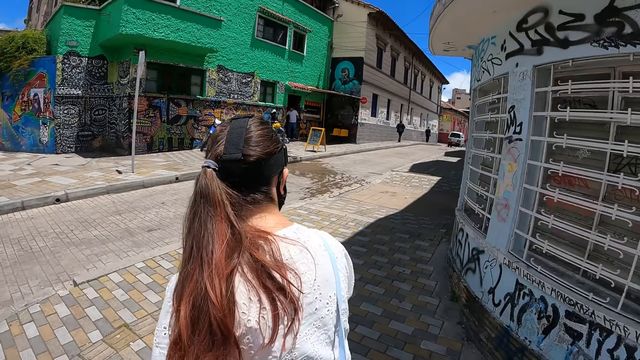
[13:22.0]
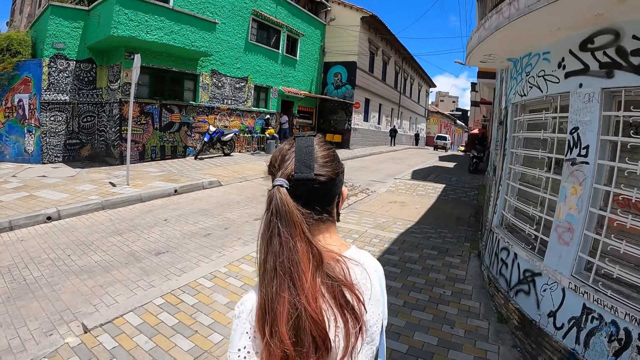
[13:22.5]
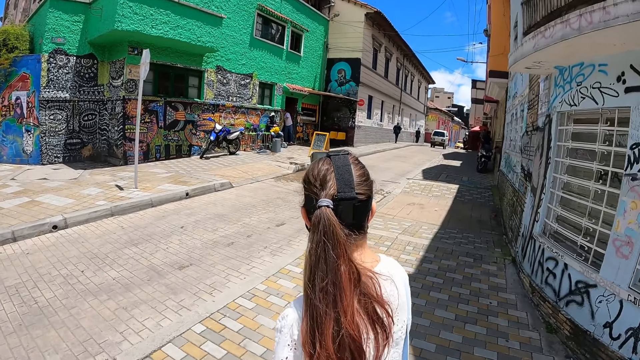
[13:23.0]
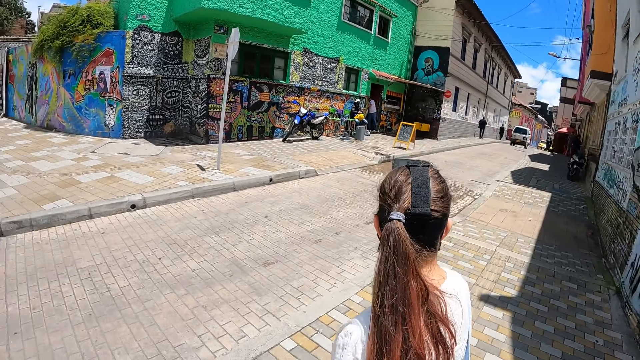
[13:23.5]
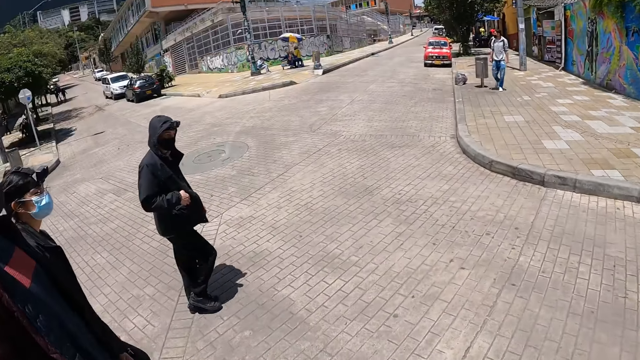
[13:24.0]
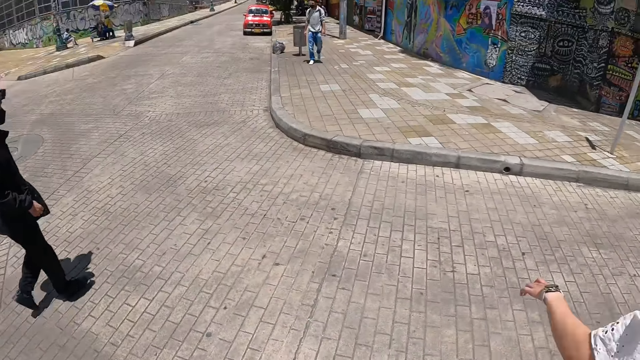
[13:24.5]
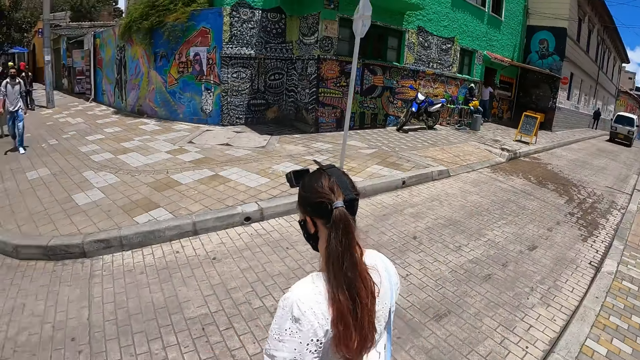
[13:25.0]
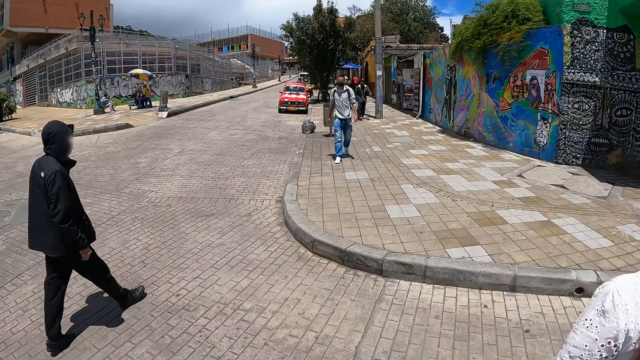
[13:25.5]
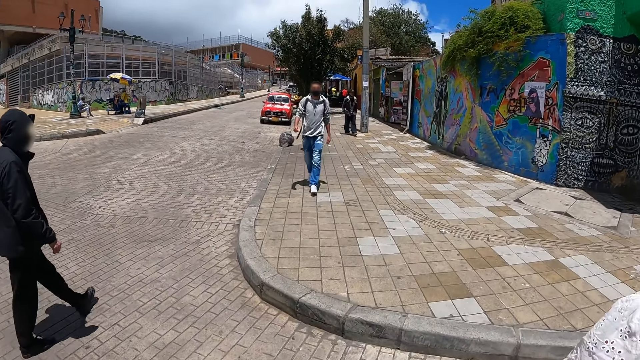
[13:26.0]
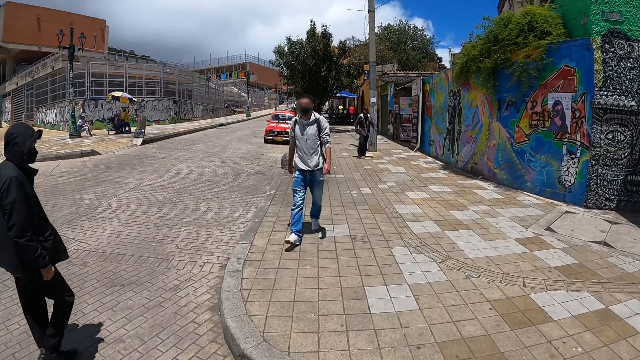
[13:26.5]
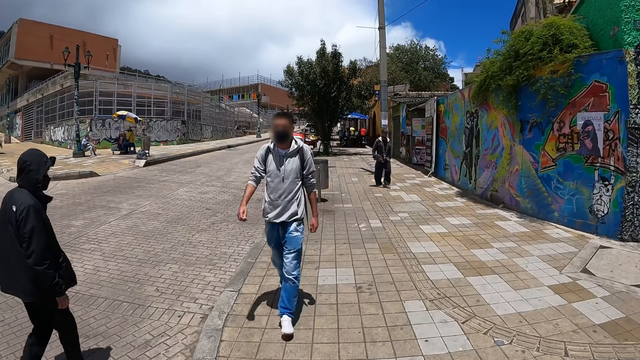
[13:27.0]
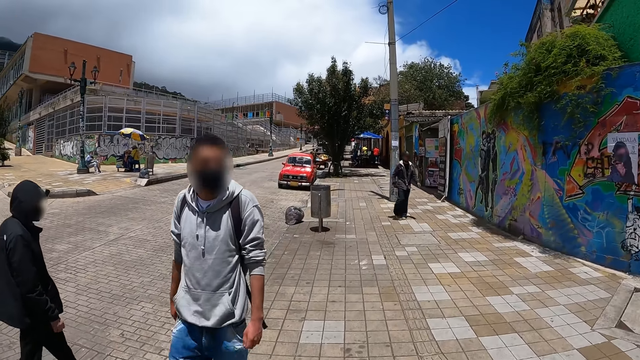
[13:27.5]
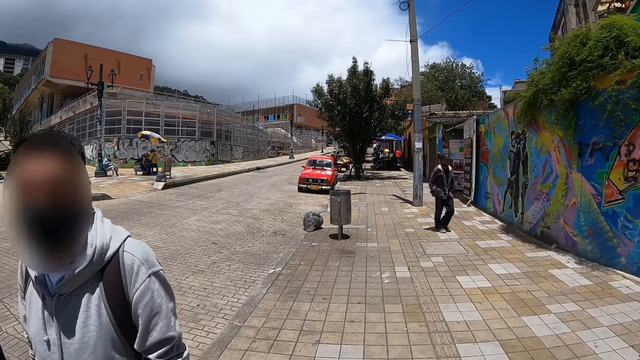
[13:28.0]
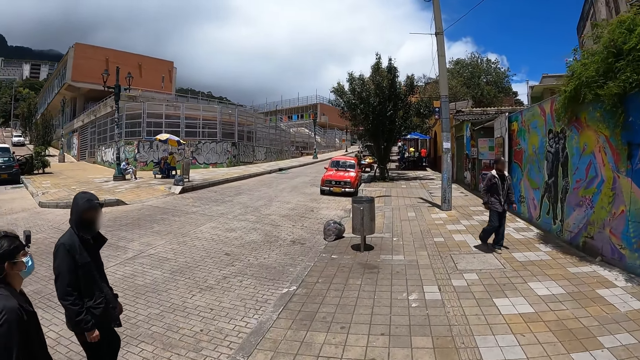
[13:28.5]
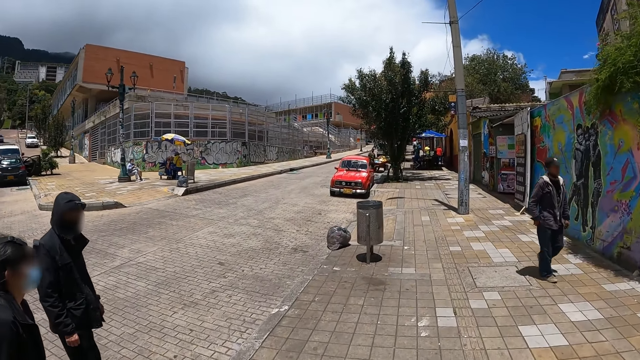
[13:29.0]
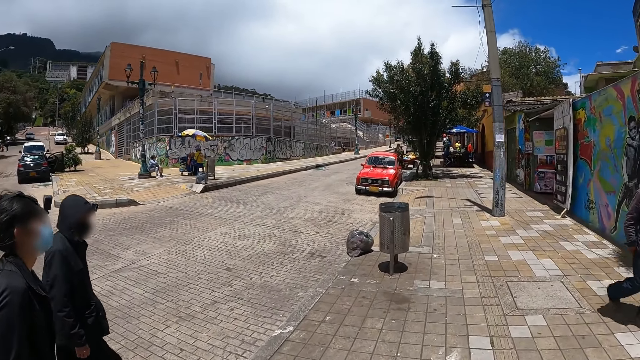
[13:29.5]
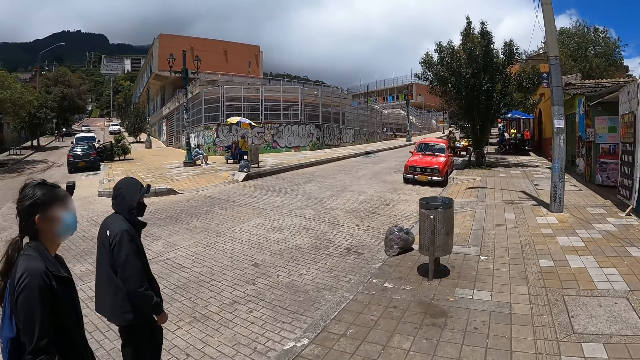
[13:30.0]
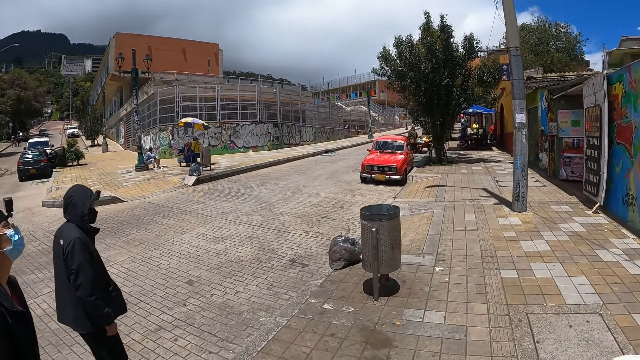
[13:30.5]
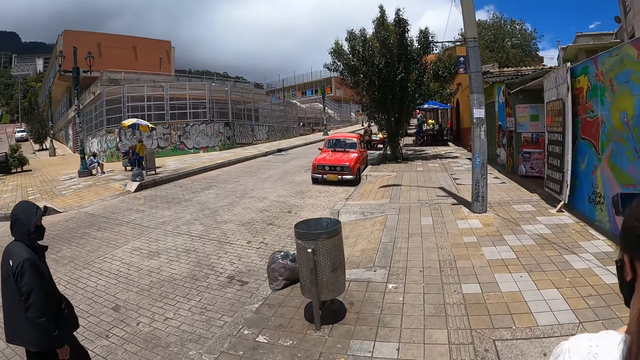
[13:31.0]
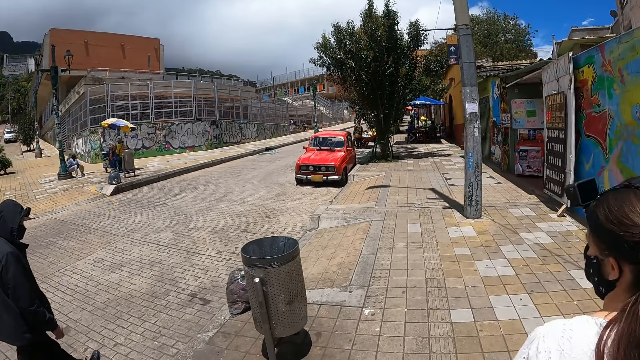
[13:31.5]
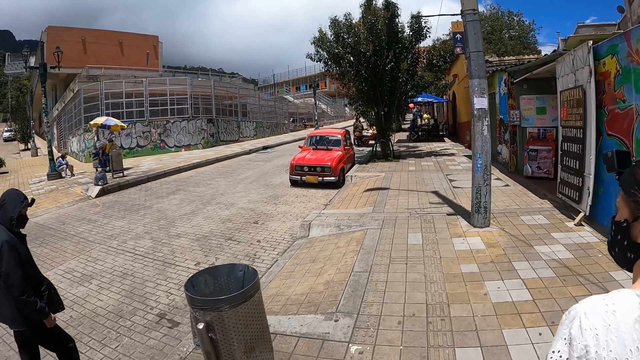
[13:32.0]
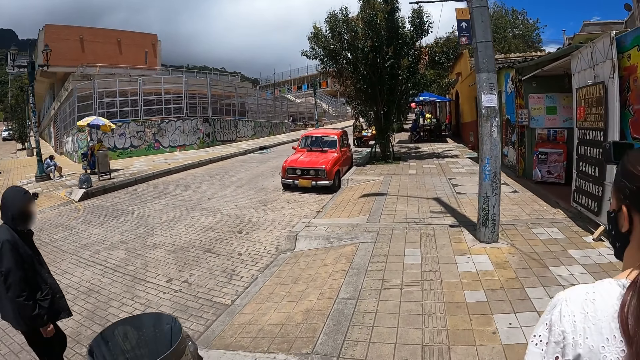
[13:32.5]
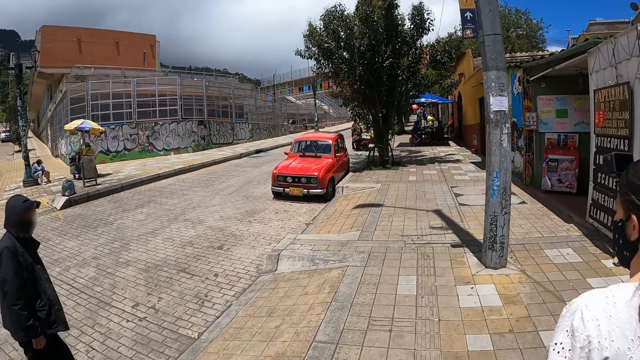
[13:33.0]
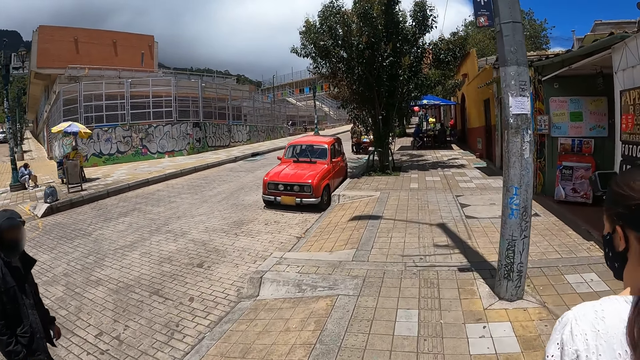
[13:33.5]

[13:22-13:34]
The camera wearer crosses the road. They walk on the road. They walk along the path.

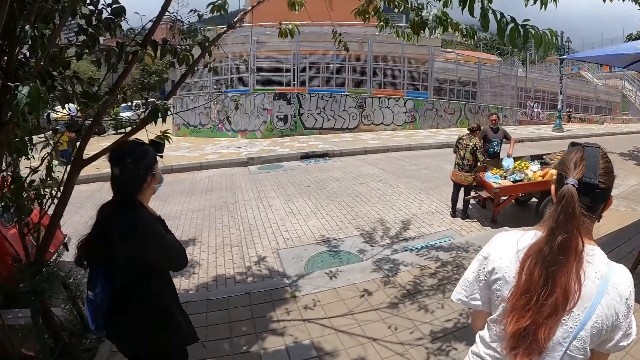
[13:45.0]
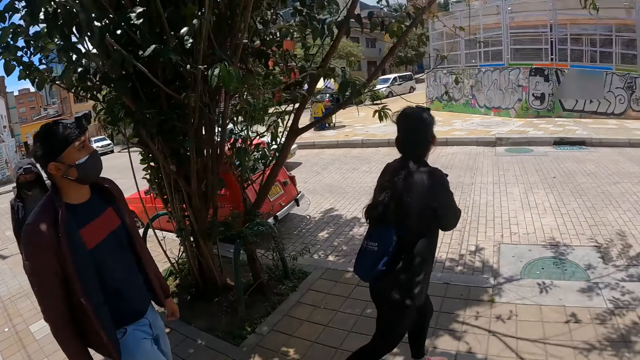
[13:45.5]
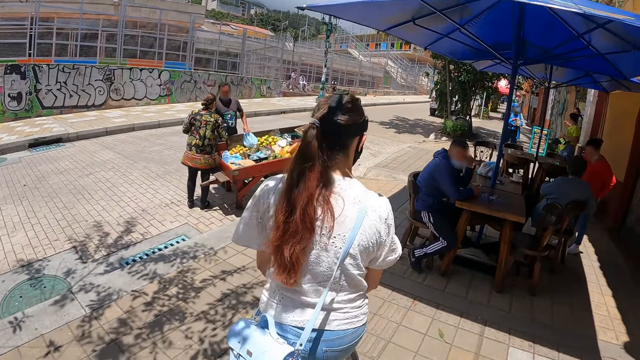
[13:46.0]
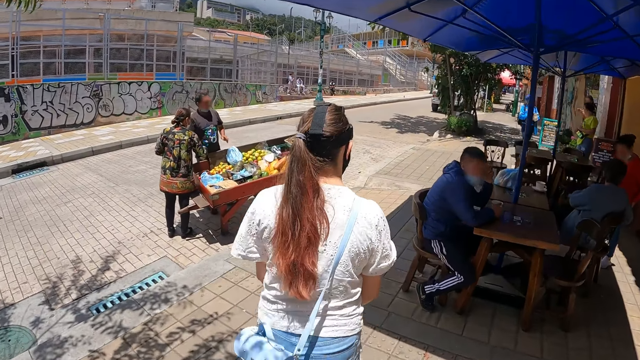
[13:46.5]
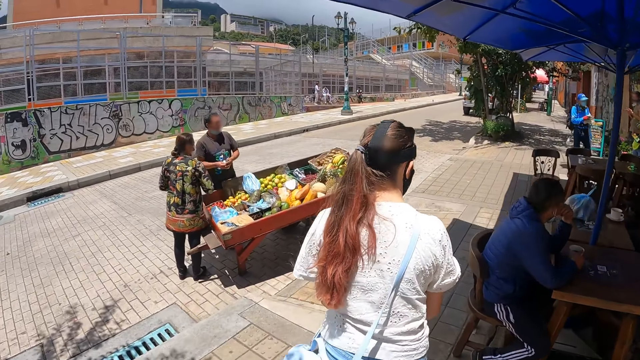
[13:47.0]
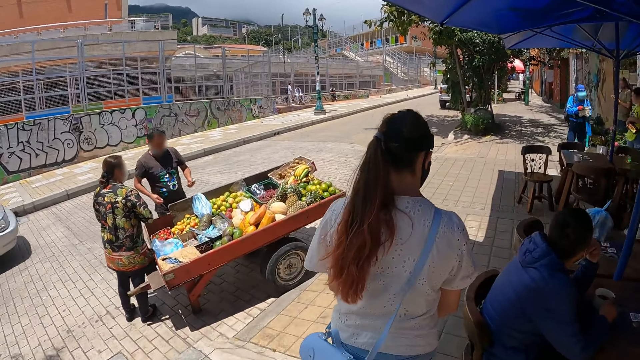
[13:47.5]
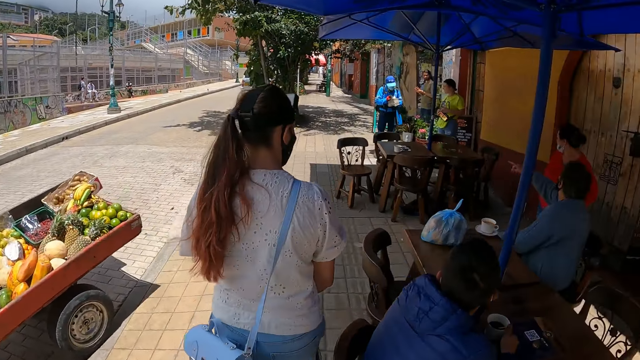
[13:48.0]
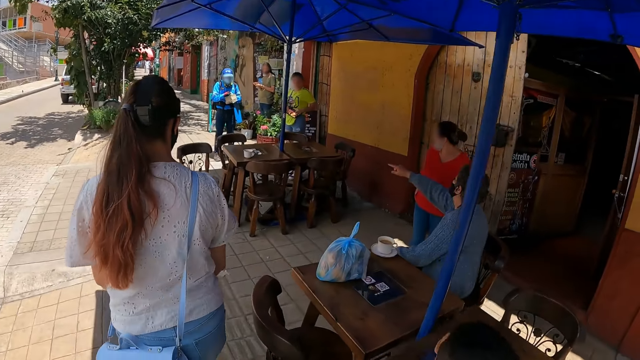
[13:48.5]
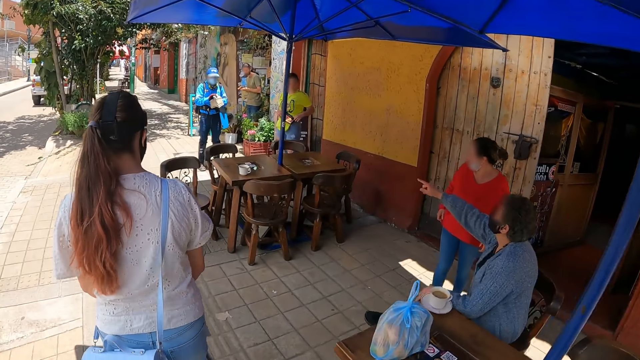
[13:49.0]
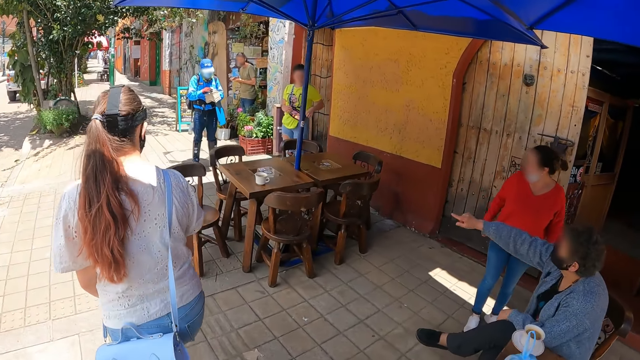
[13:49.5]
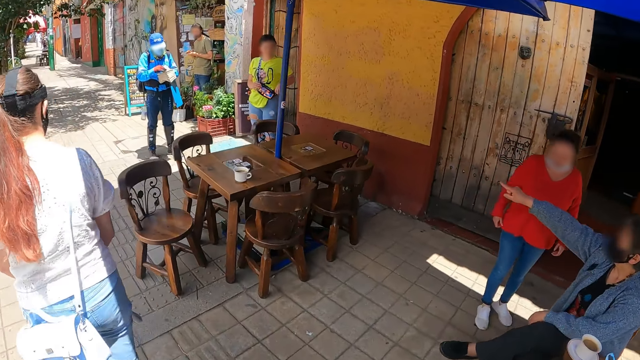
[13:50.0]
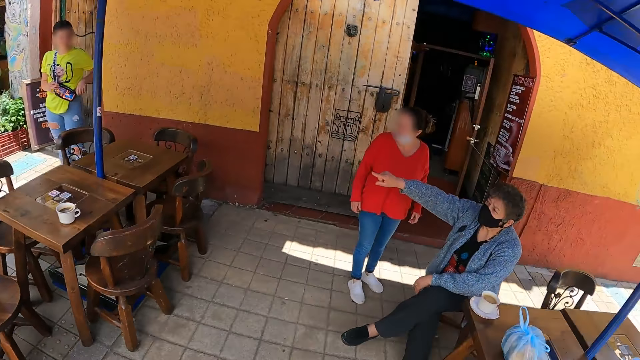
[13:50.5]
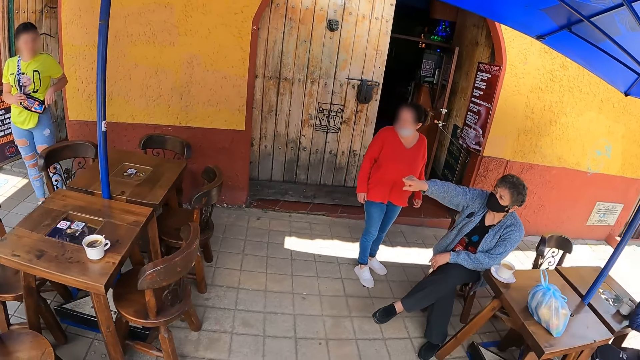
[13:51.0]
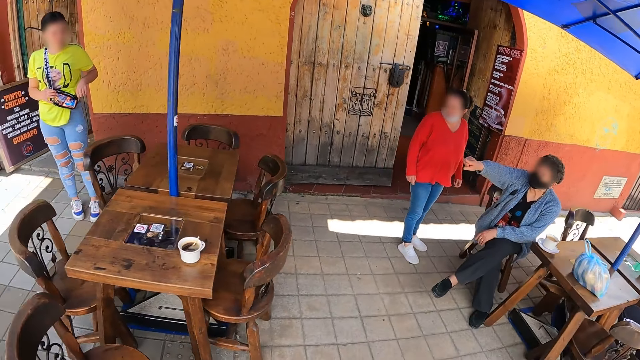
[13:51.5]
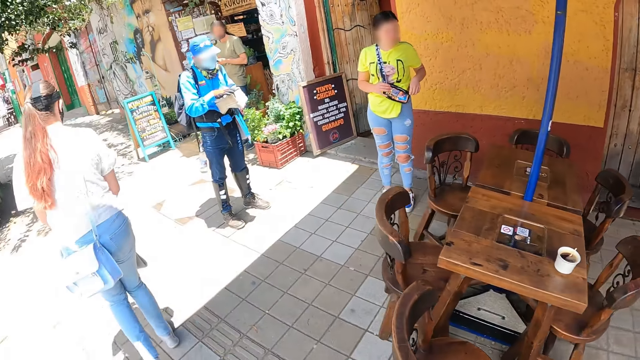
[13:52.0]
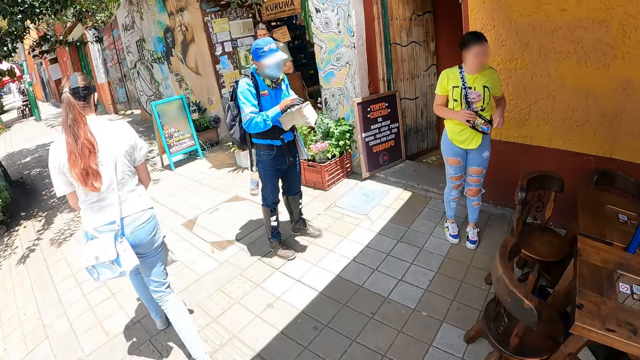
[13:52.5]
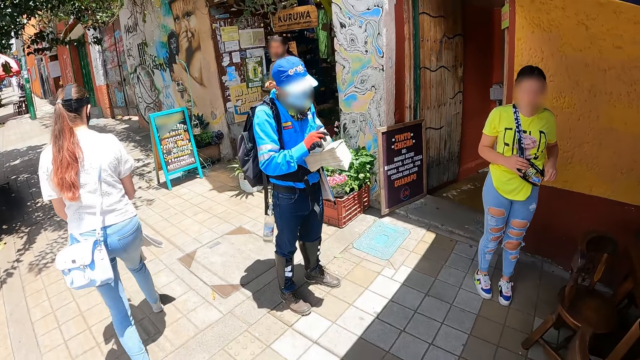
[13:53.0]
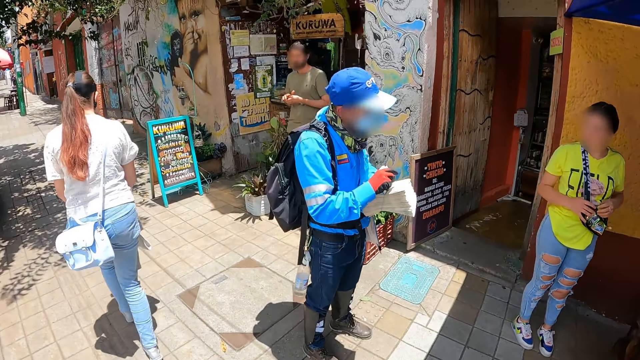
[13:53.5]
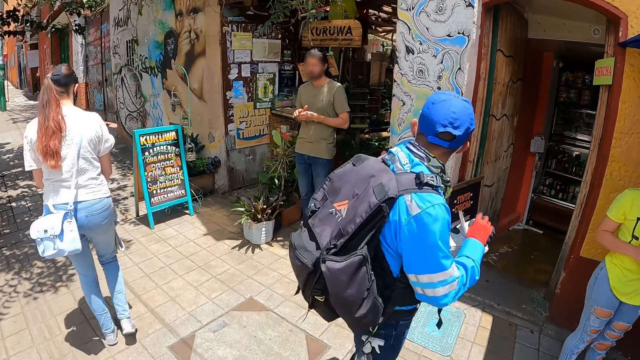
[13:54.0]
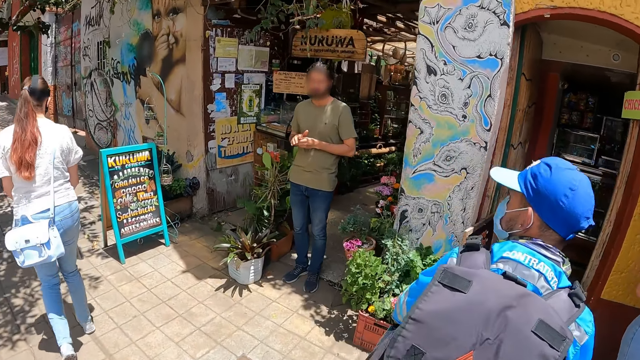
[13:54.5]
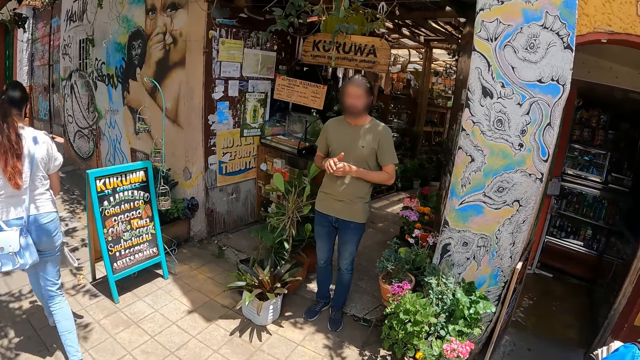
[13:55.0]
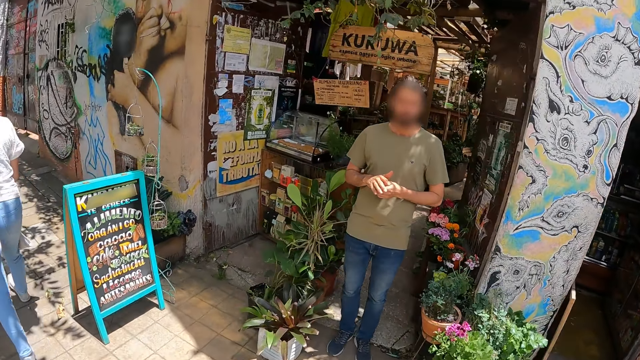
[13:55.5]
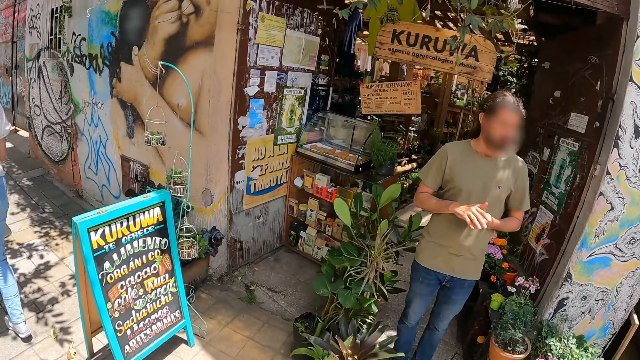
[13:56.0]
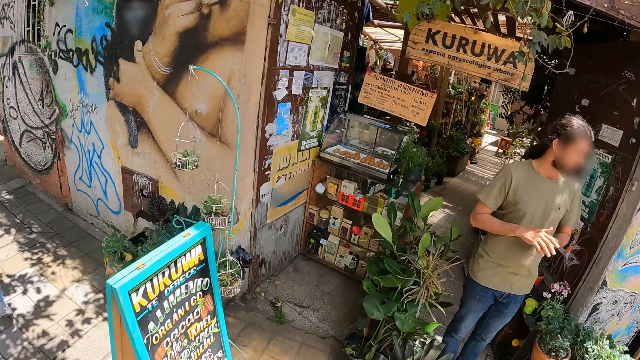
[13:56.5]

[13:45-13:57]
The camera wearer looks on the left side. They look at a woman. They look at persons on the right side. They look around the street. They walk behind the woman. They look at a man on the right.
